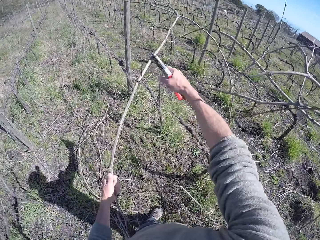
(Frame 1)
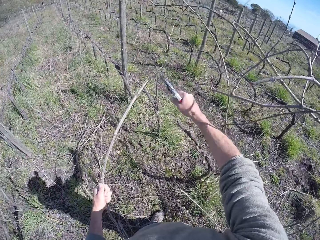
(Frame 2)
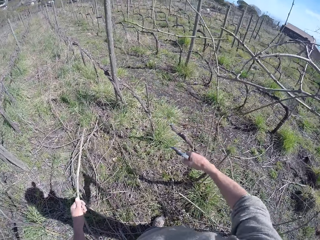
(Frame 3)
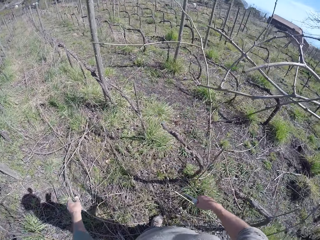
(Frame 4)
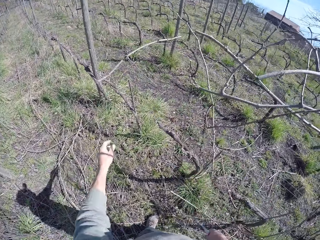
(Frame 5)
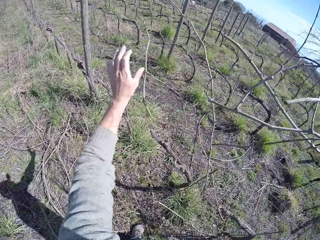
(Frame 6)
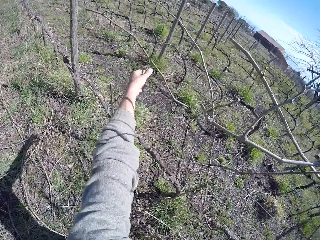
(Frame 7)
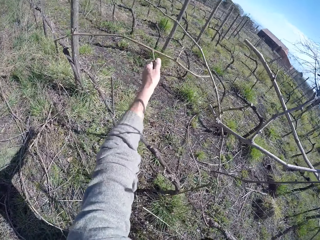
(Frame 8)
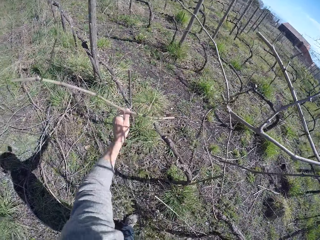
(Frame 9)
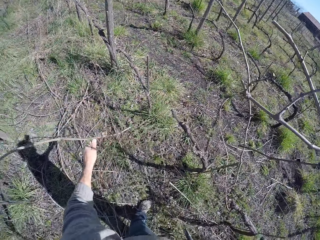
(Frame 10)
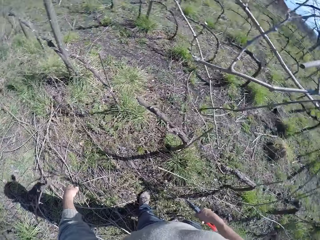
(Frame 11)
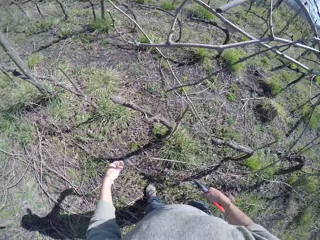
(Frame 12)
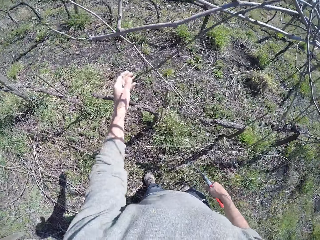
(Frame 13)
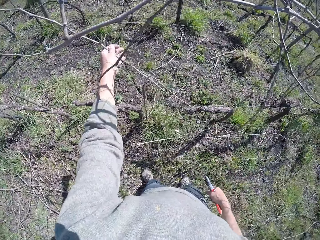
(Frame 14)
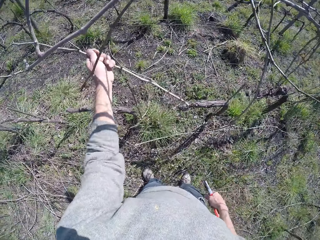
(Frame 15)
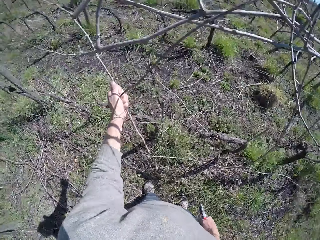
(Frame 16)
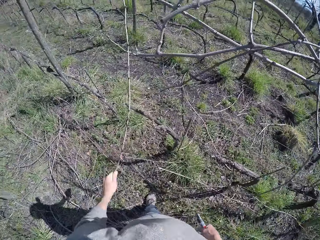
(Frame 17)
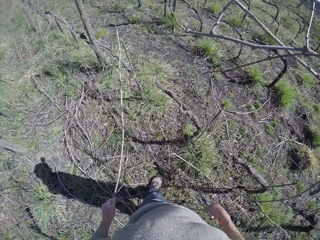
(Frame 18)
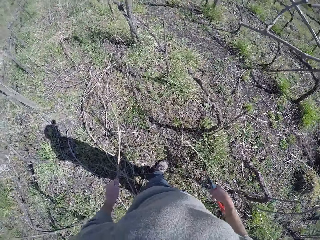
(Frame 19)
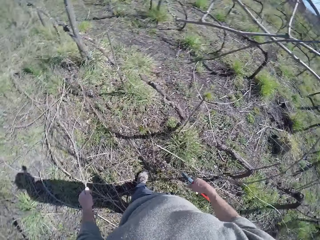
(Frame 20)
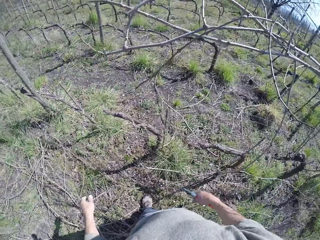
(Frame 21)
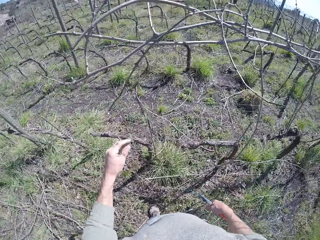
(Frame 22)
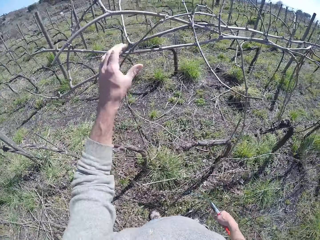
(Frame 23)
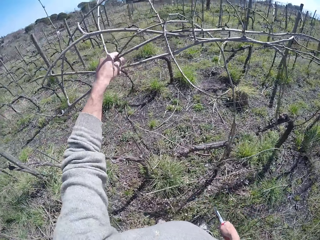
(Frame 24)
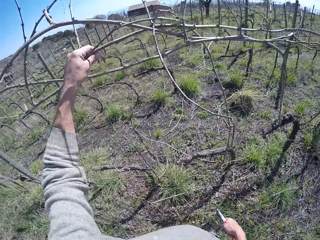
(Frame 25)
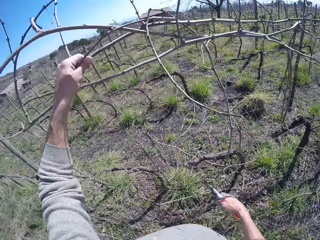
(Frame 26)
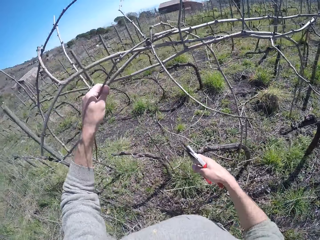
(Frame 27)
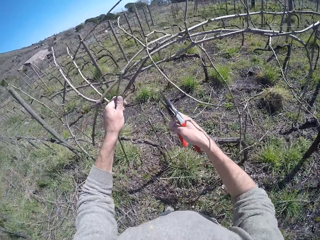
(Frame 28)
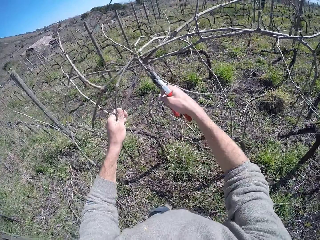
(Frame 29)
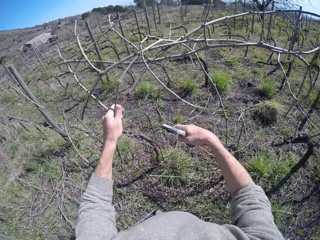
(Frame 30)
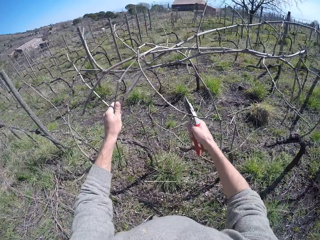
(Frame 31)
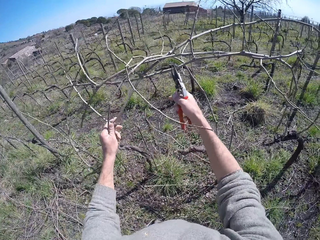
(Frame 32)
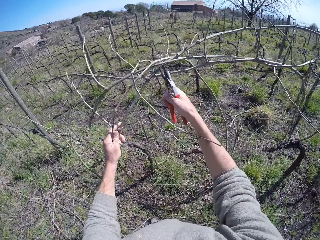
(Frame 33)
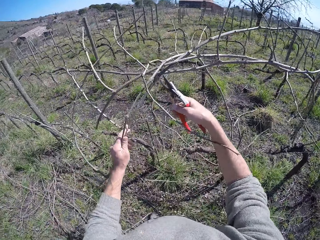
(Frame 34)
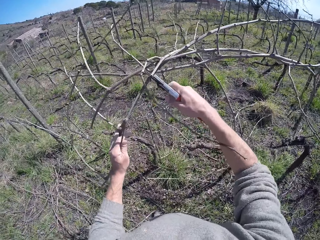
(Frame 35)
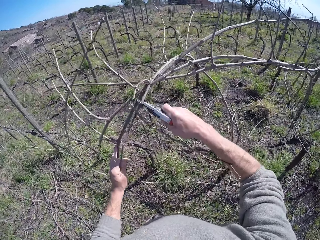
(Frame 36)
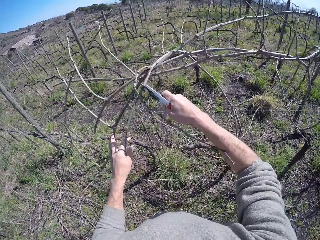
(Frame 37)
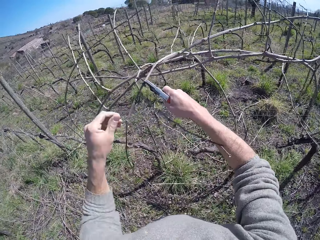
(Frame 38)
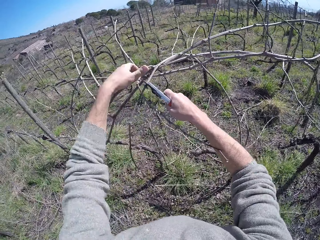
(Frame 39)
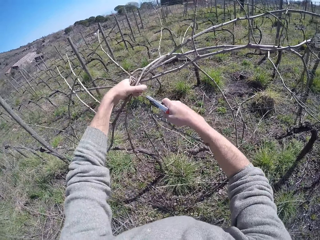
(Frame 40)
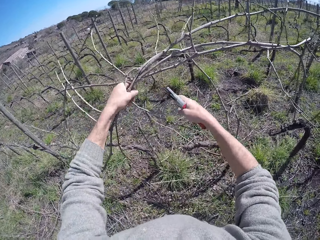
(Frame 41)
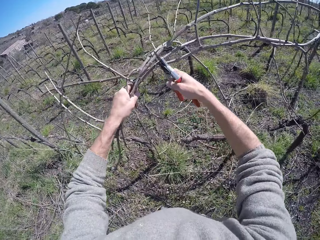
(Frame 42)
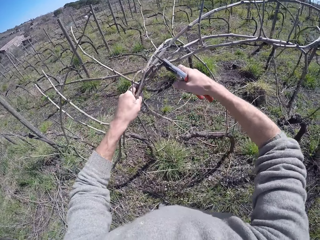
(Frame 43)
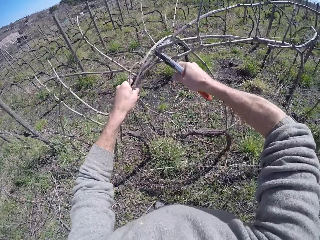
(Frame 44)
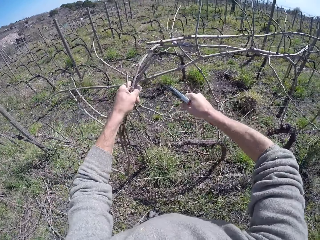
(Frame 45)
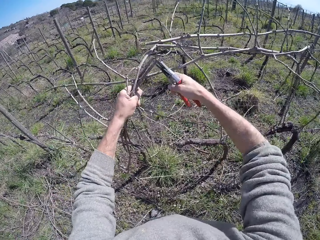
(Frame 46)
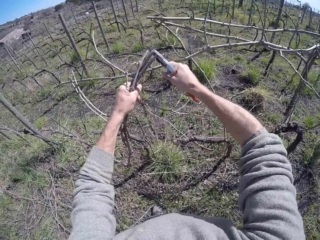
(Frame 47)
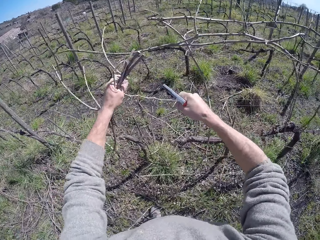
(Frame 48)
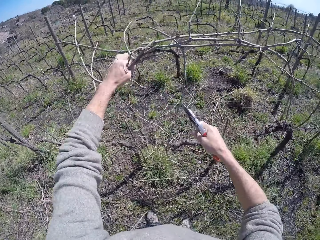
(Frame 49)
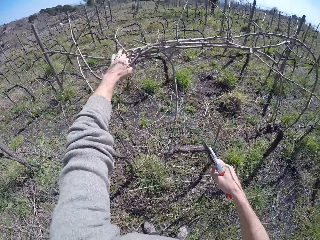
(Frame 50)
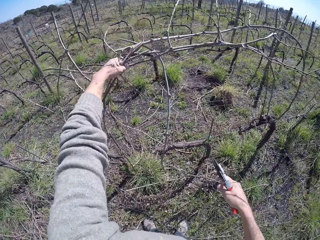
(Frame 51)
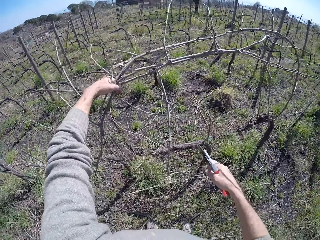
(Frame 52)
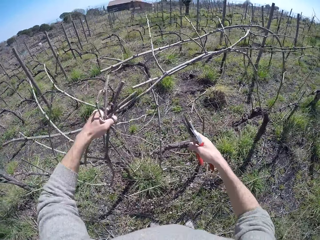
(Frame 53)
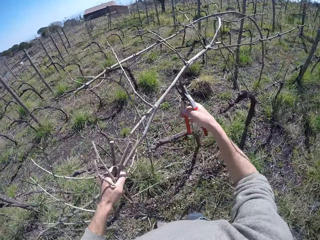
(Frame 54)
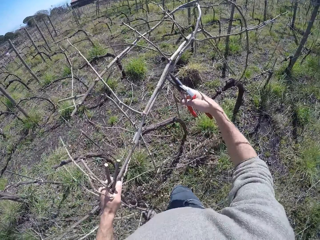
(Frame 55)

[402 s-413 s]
The camera wearer cuts the tree branch with the pliers in his right hand. He drops the tree branch on the floor with his left hand. He pulls the tree branch with his left hand. He picks up the wood. He drops the tree branch on the floor with his left hand. He pulls the tree branch with his left hand. He drops the tree branch on the floor with his left hand. He pulls the tree branch with his left hand. He takes the wood. He cuts the tree branch with the pliers in his right hand.

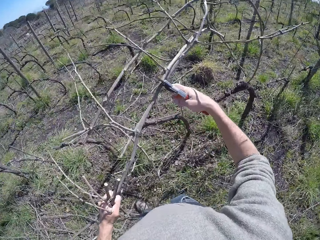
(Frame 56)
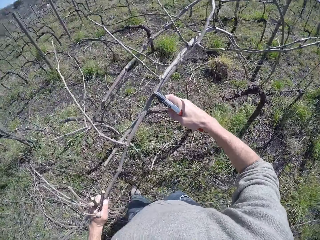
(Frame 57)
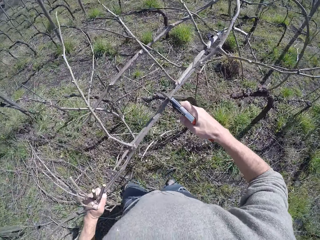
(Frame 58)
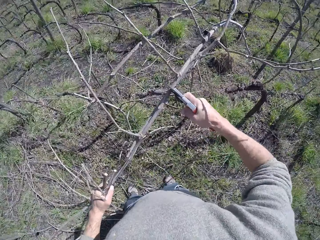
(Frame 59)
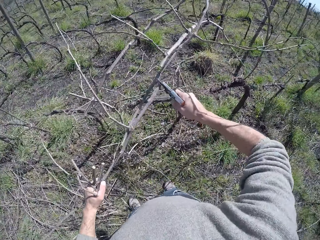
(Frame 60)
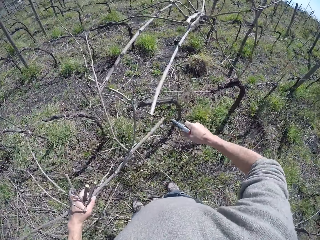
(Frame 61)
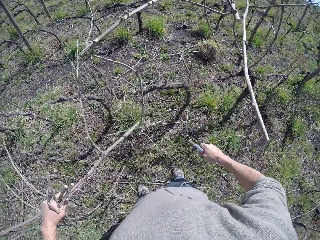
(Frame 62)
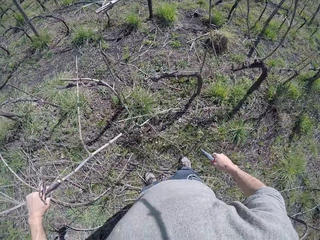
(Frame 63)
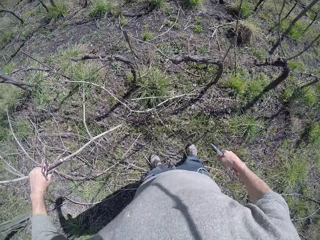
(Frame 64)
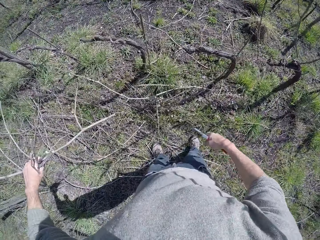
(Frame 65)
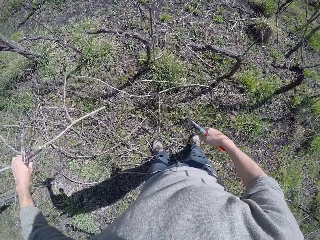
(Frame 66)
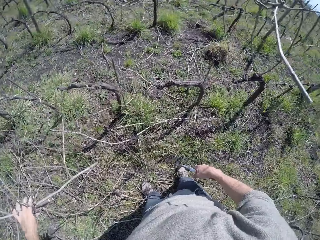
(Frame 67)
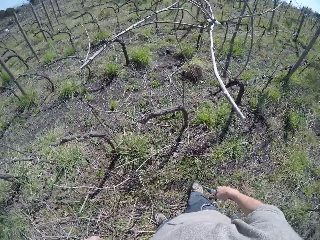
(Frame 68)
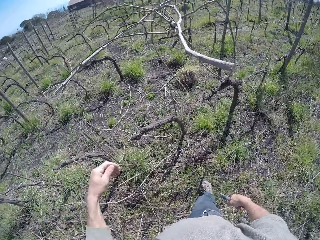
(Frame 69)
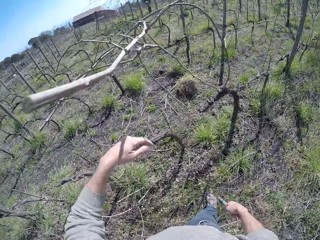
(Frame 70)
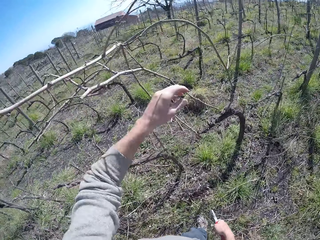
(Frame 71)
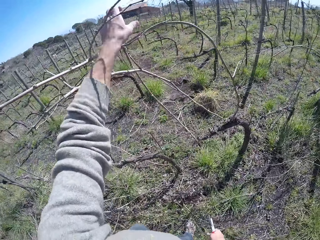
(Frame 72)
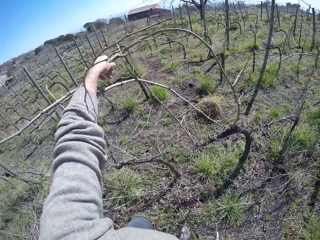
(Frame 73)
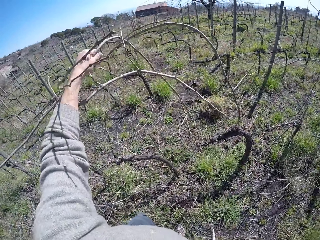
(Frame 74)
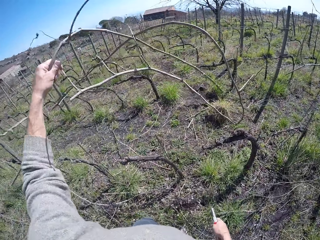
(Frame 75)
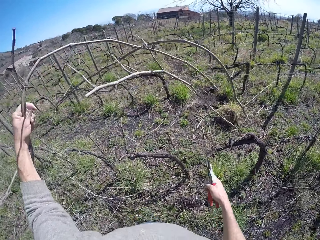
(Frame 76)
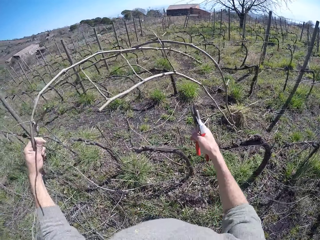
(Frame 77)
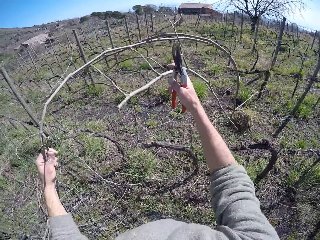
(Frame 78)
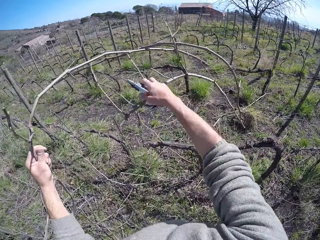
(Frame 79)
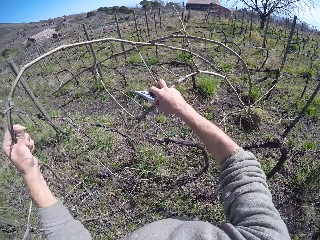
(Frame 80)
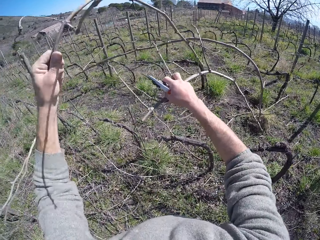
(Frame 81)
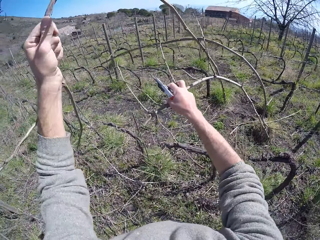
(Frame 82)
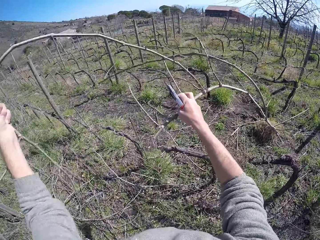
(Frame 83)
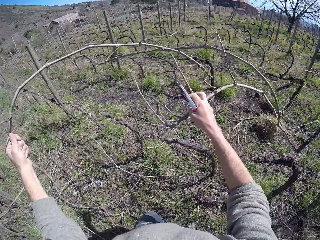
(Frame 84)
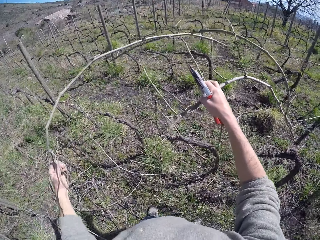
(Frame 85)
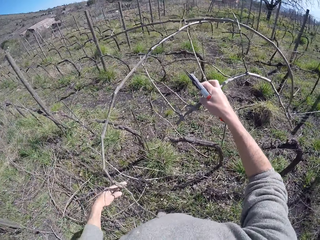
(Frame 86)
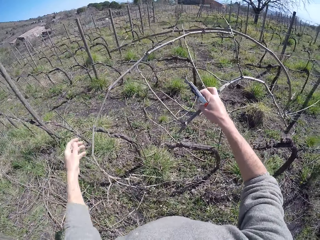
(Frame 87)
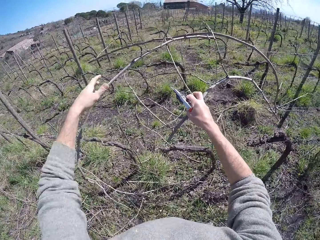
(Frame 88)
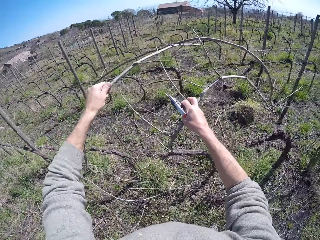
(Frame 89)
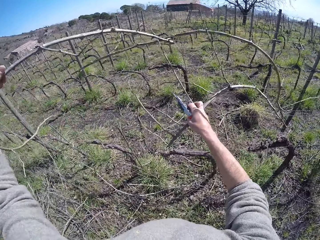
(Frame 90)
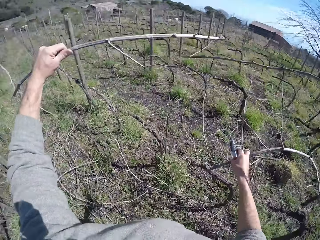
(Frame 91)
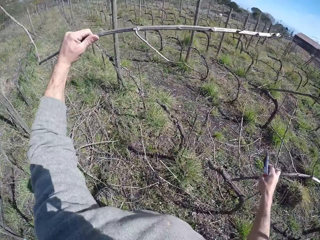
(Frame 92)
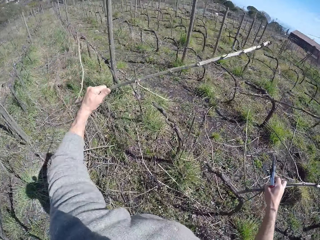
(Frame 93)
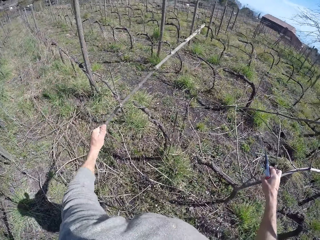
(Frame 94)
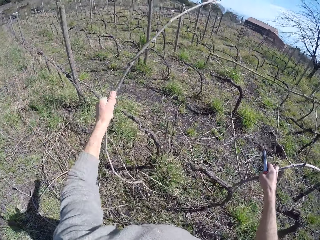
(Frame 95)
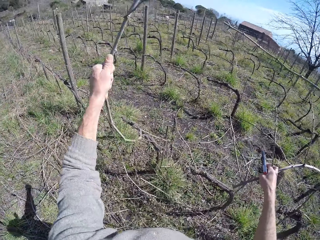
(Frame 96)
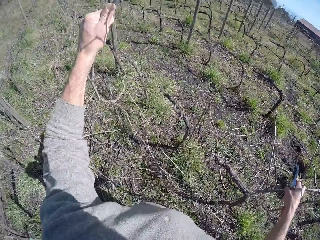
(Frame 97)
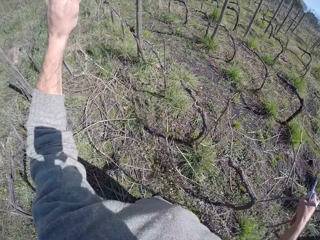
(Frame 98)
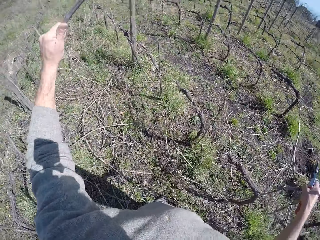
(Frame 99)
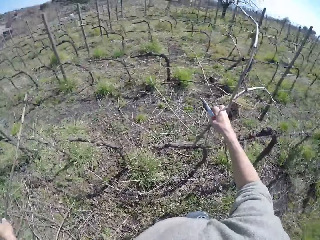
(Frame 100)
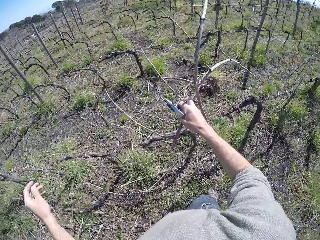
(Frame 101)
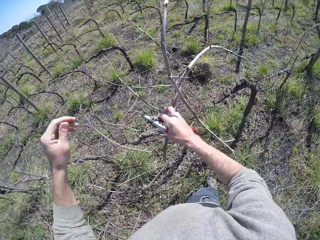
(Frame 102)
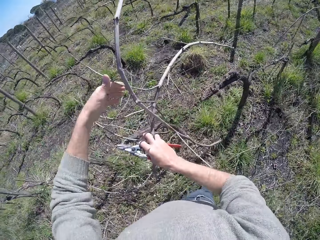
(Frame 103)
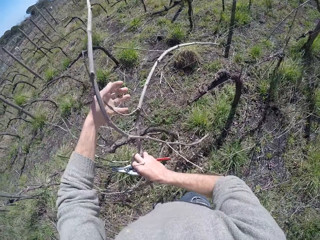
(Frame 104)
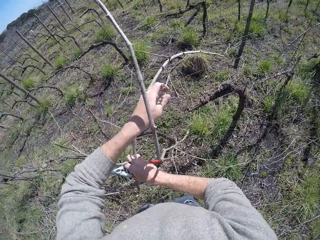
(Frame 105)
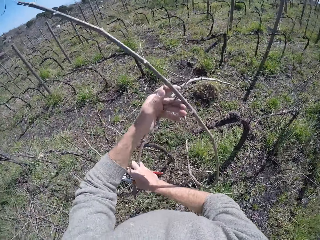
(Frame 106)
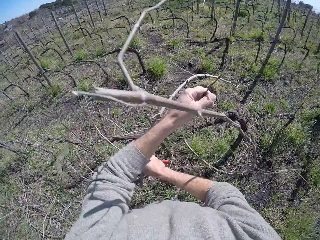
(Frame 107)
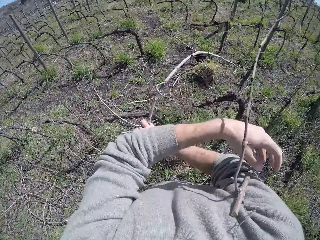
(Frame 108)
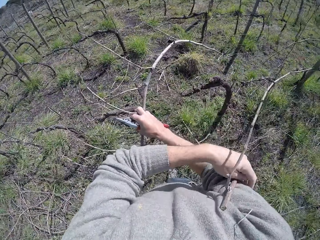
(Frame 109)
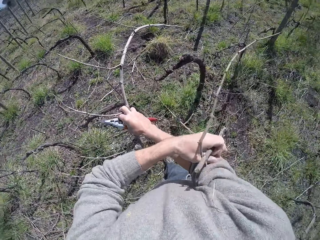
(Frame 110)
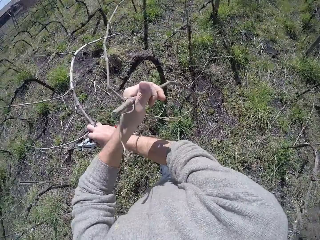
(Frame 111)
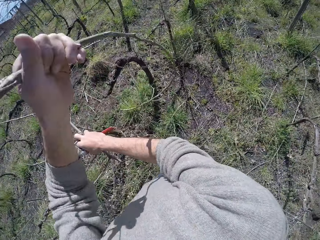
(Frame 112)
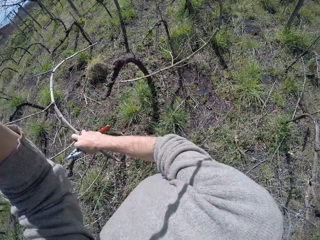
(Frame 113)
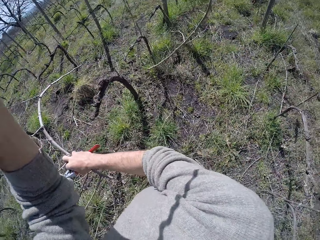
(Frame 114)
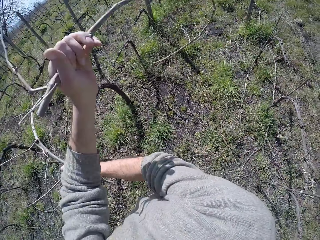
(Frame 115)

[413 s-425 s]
The camera wearer drops the tree branch on the floor with his left hand. He pulls the tree branch with his left hand. He takes the wood. He drops the tree branch on the floor with his left hand. He holds the tree branch with his left hand. He picks up the wood.
